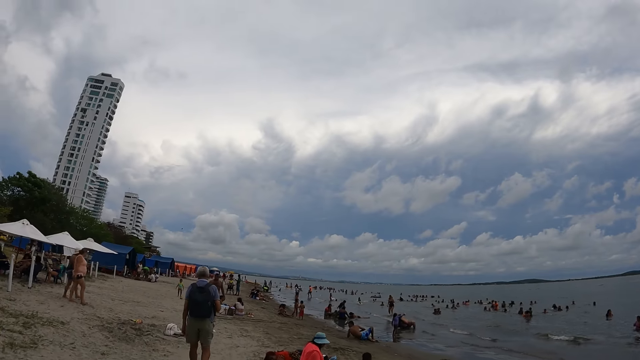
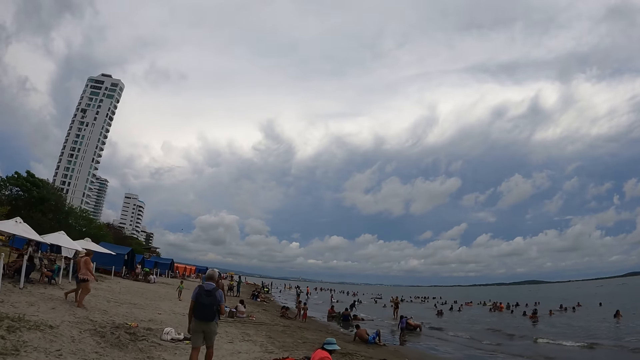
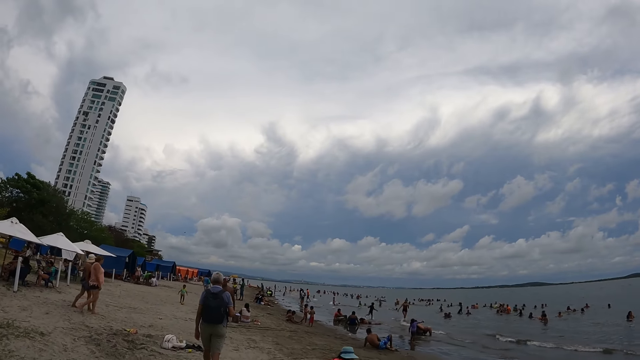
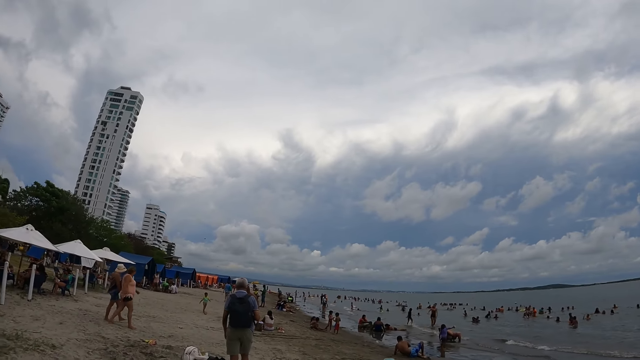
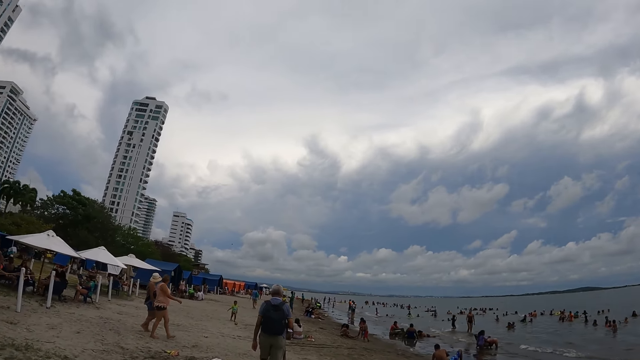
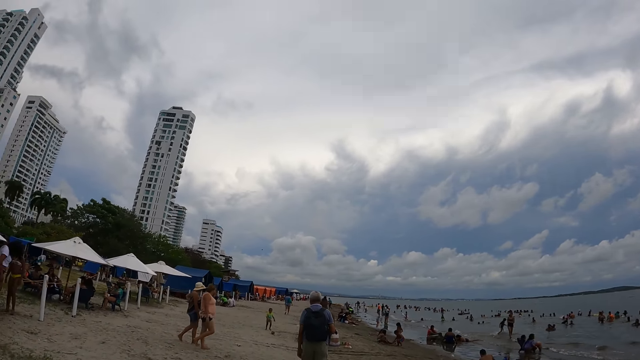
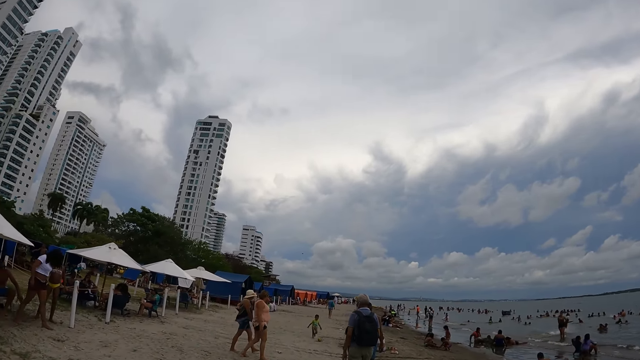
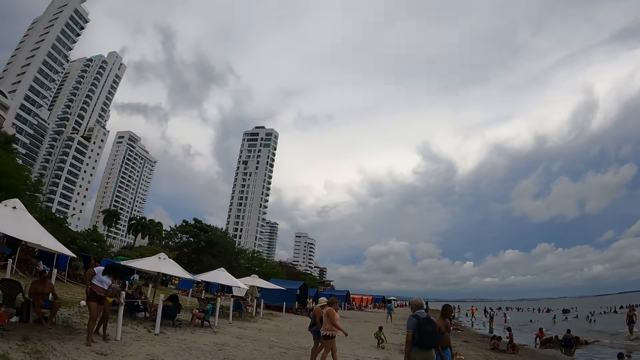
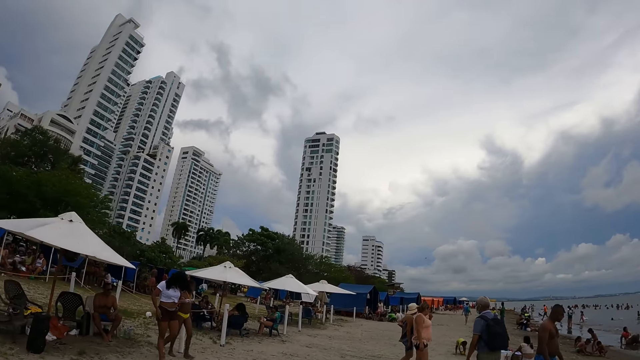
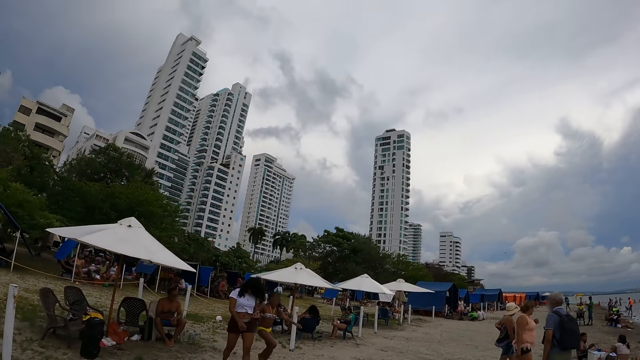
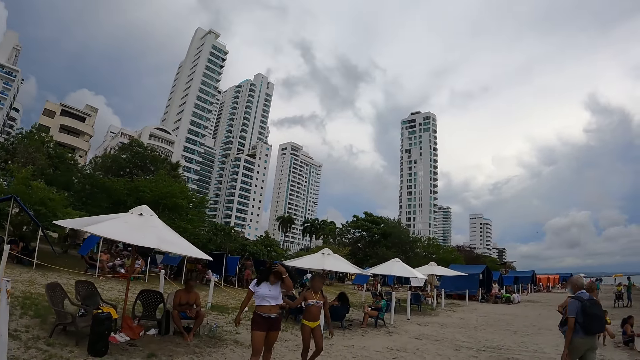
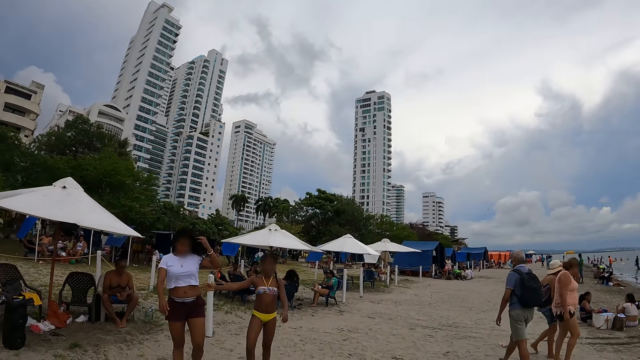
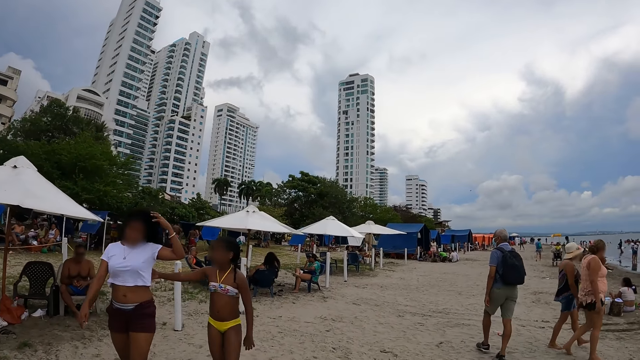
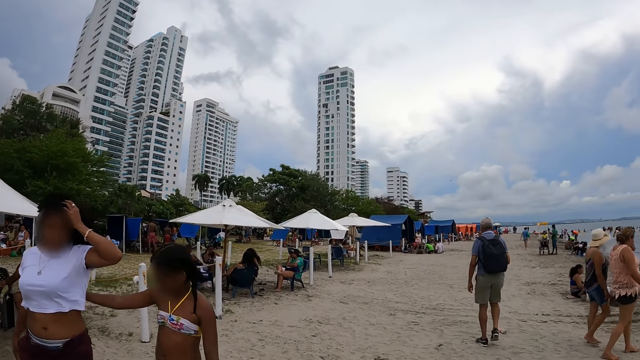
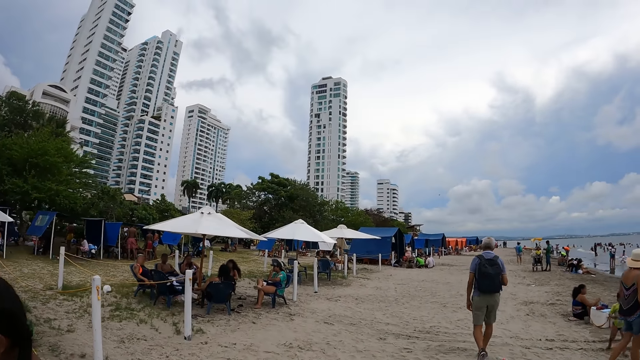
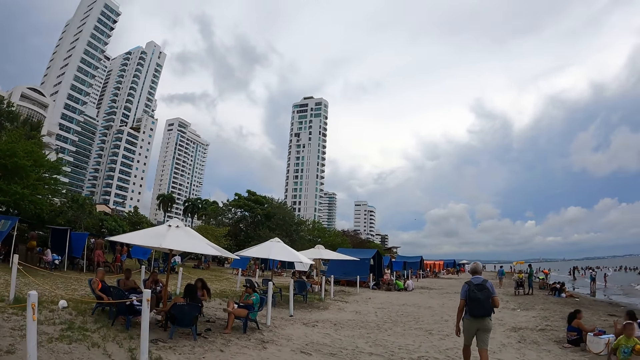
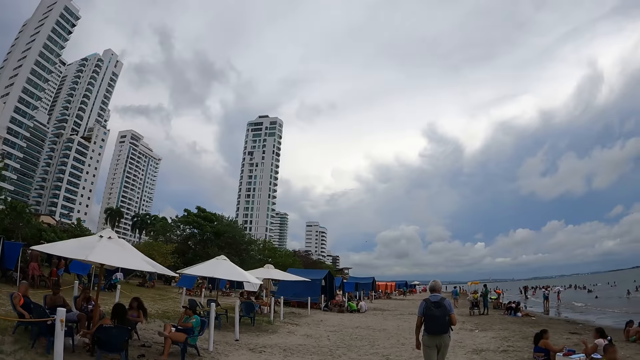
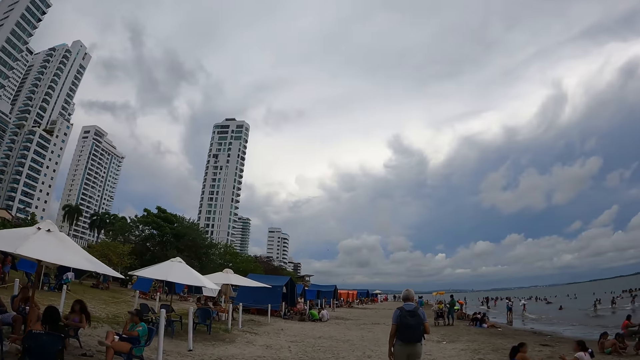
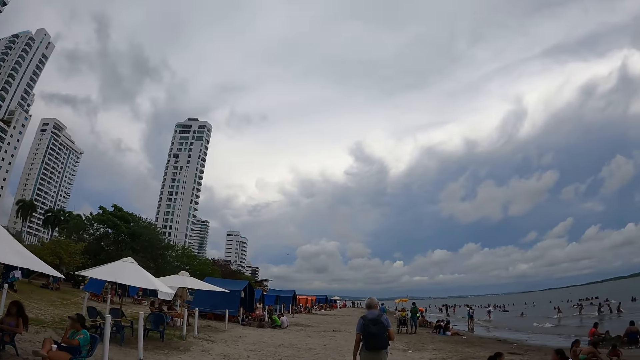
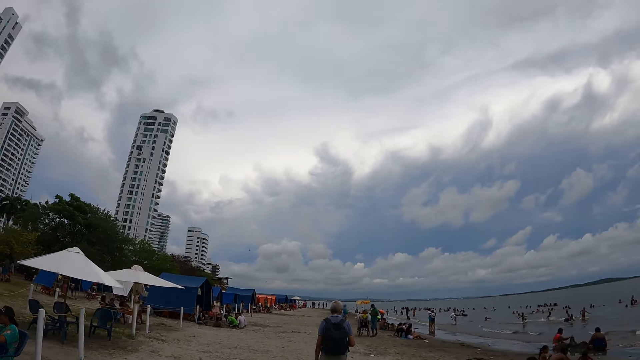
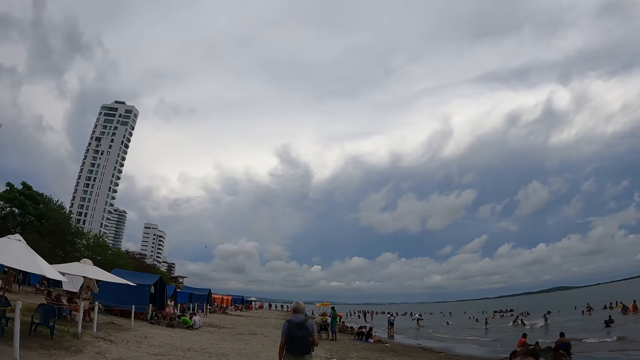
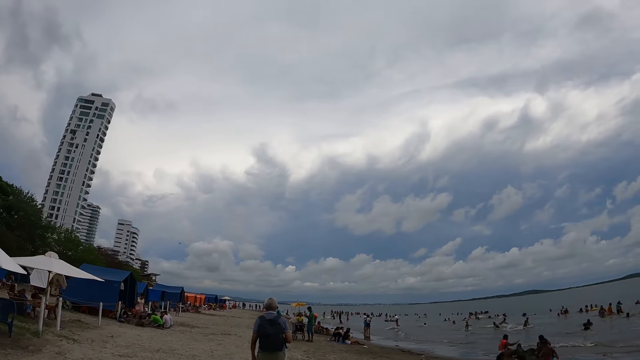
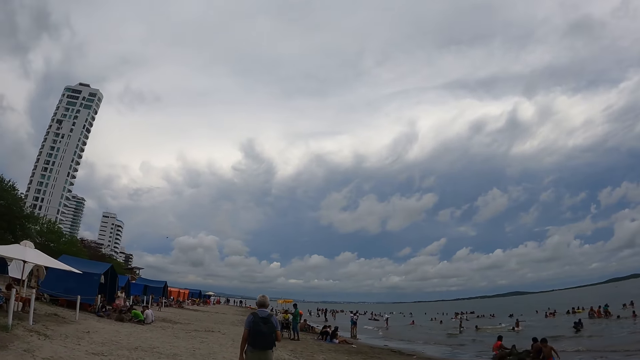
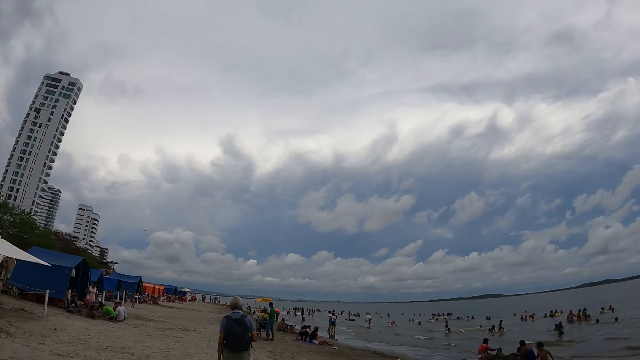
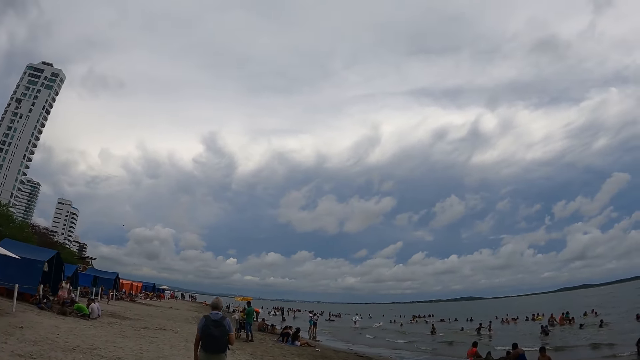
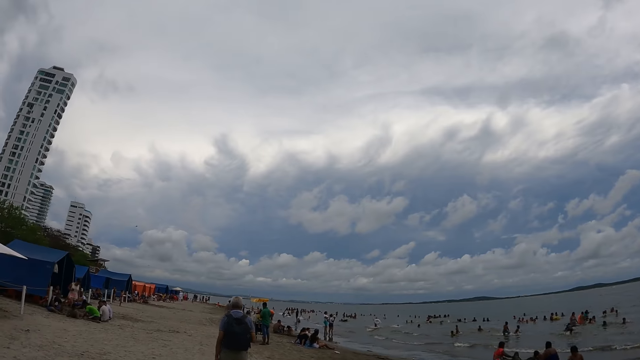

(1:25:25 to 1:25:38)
A child holds a lady. The camera wearer walks past the child and the lady.

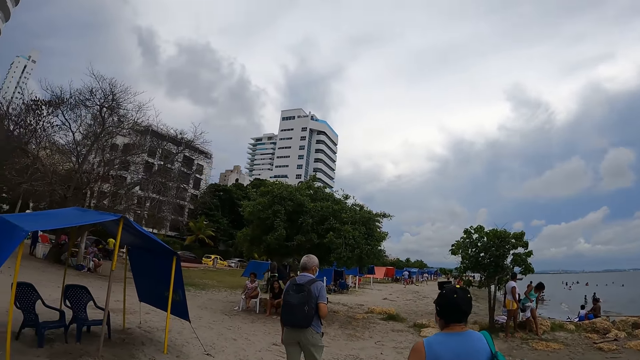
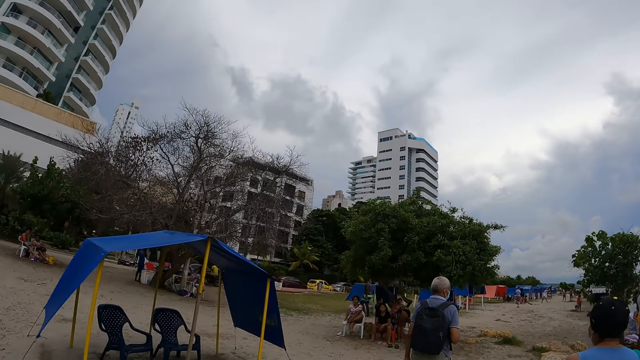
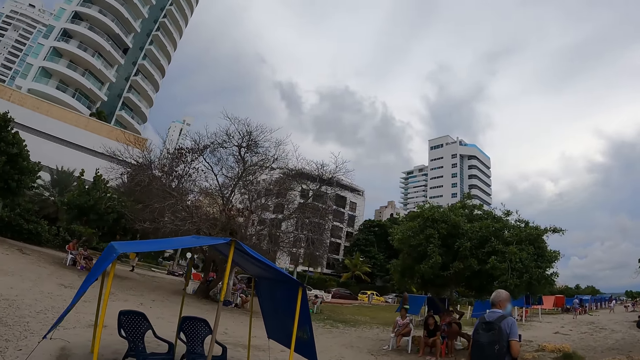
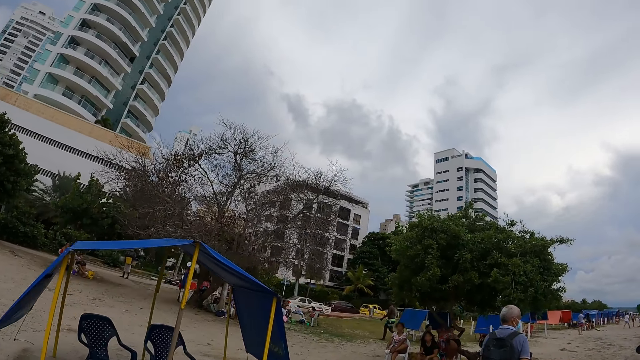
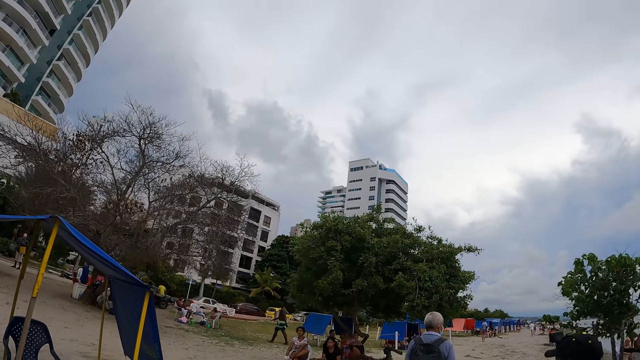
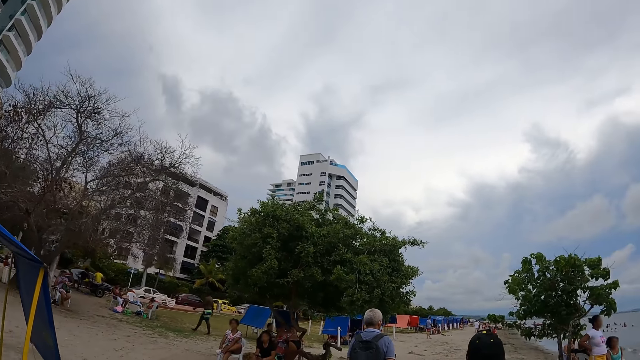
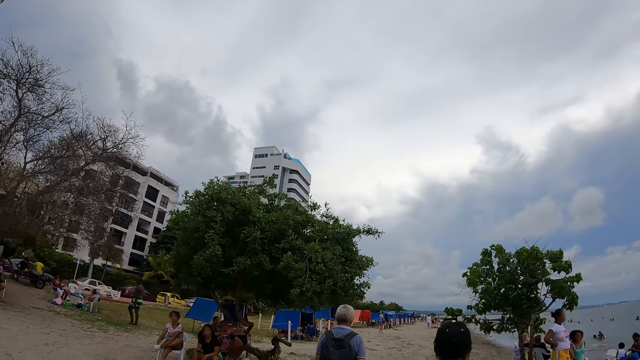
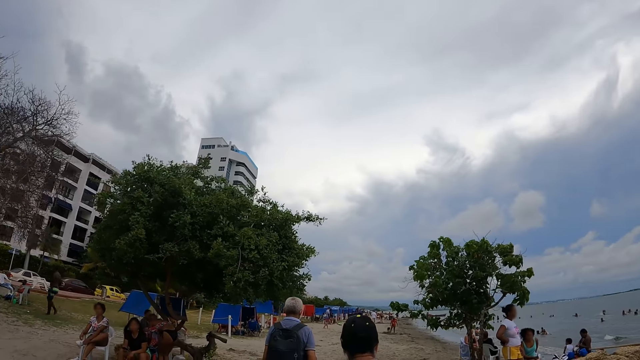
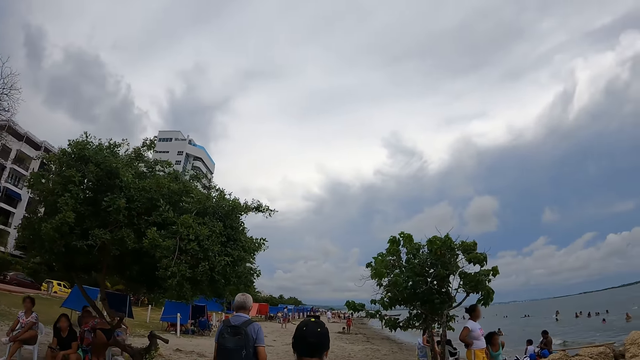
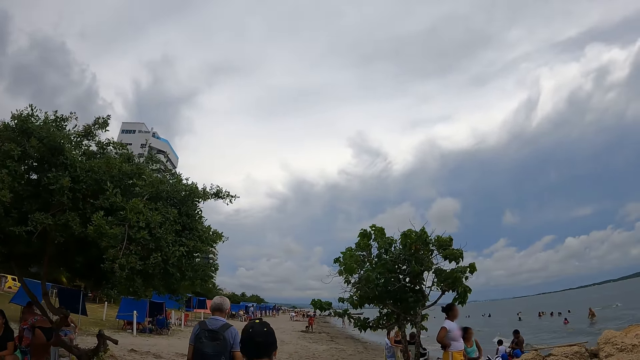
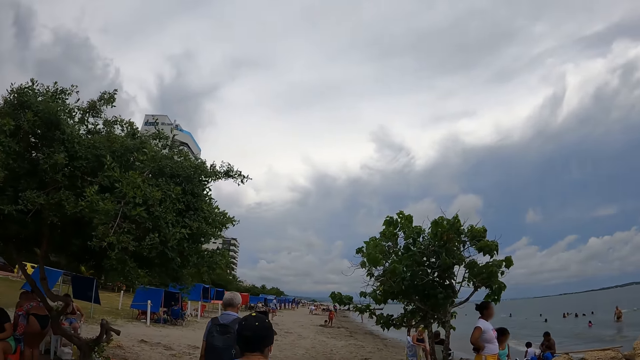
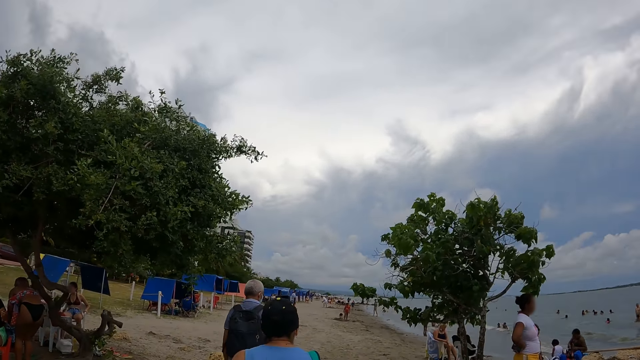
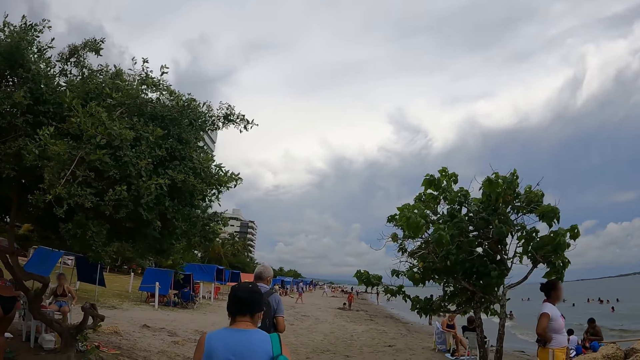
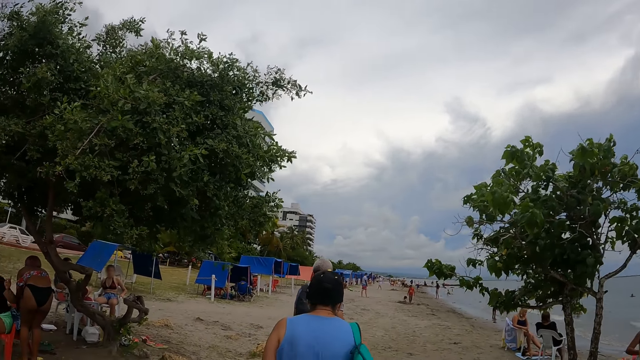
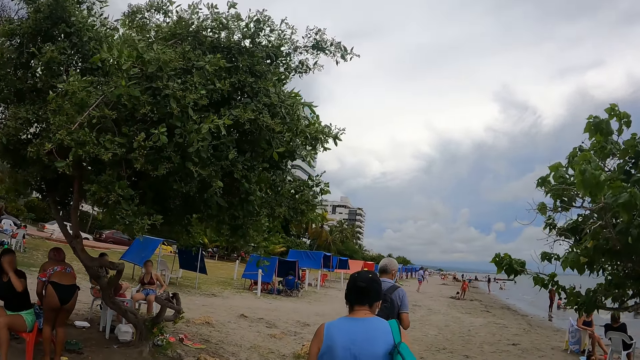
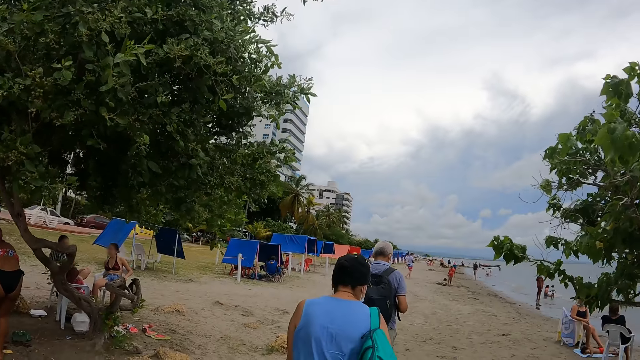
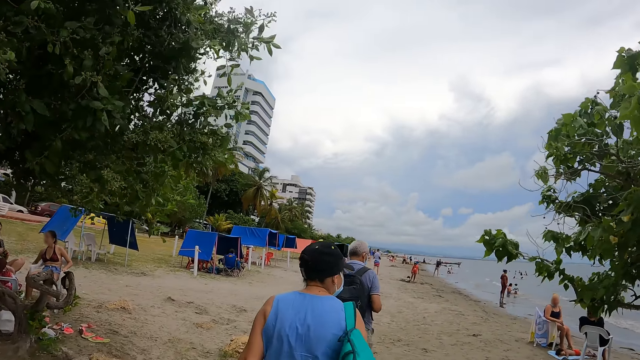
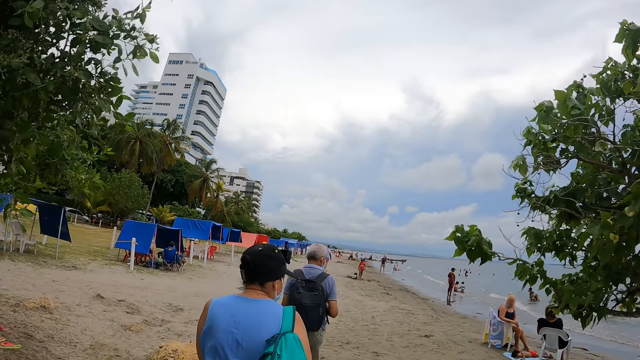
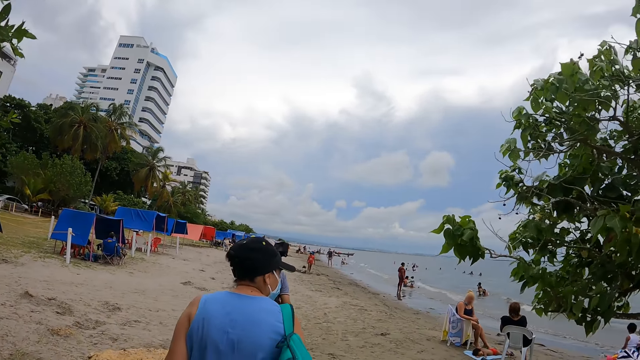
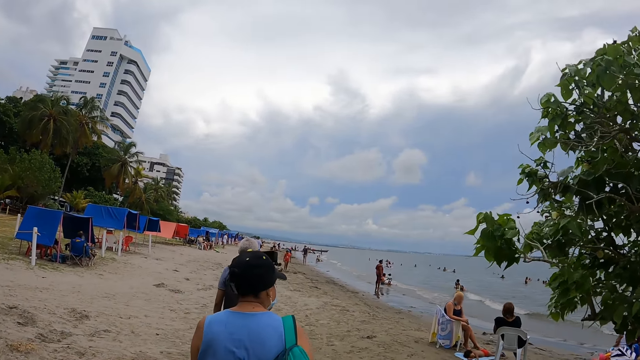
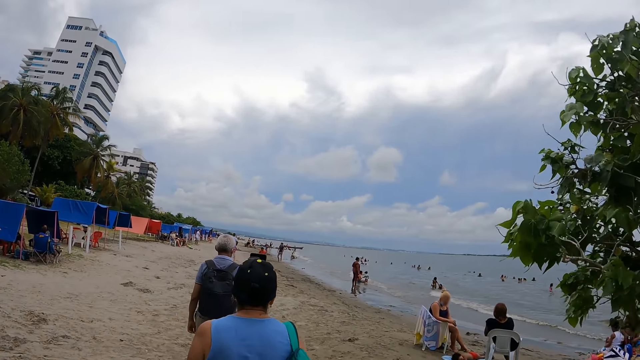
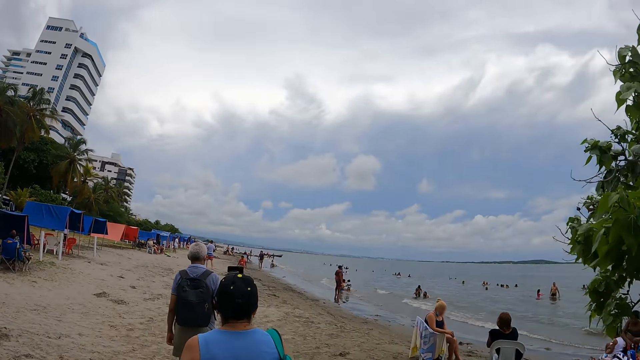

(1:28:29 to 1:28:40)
The camera wearer looks around. They walk.
